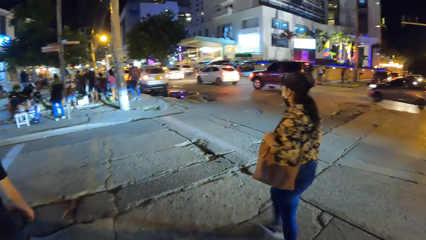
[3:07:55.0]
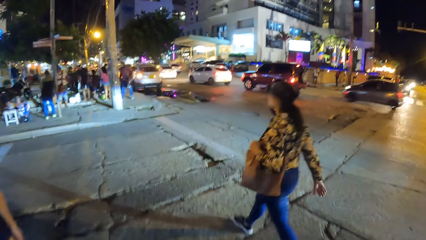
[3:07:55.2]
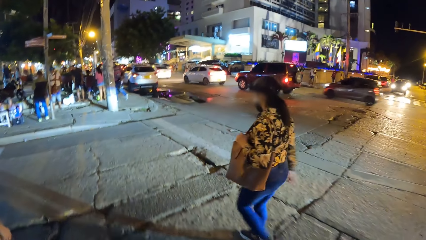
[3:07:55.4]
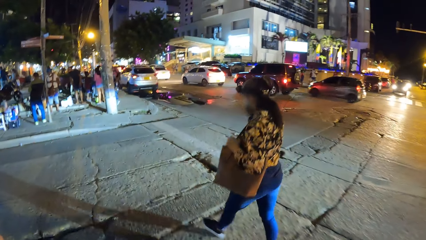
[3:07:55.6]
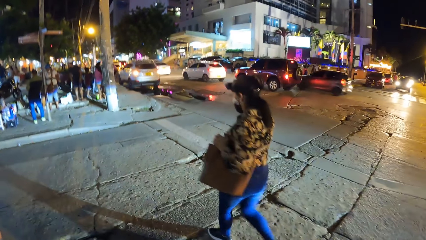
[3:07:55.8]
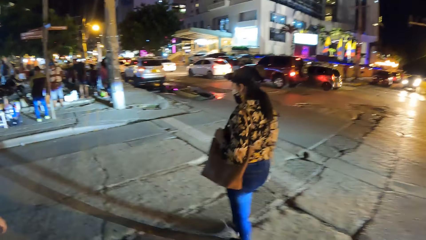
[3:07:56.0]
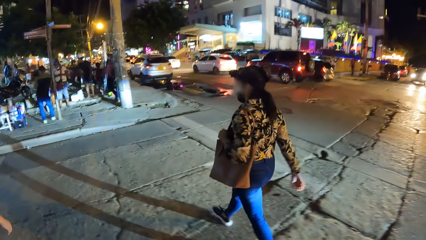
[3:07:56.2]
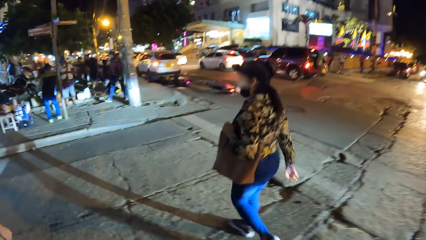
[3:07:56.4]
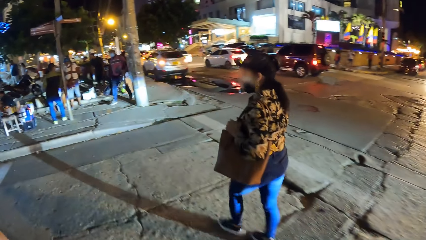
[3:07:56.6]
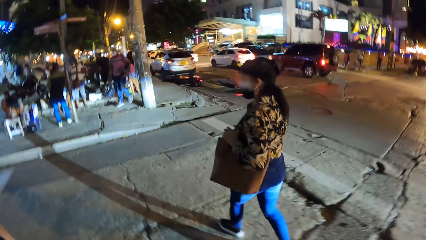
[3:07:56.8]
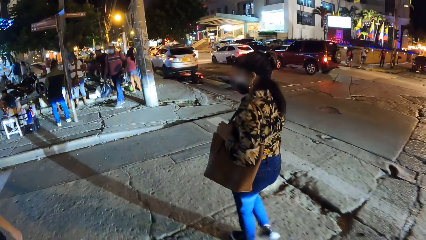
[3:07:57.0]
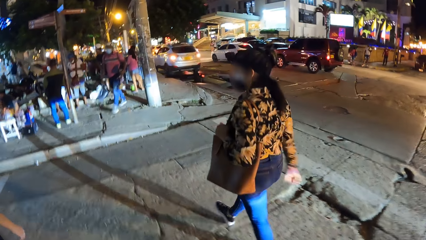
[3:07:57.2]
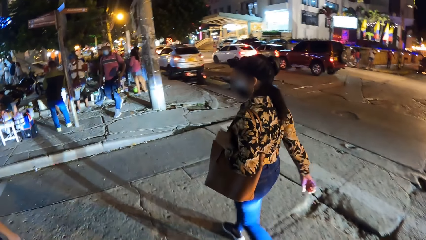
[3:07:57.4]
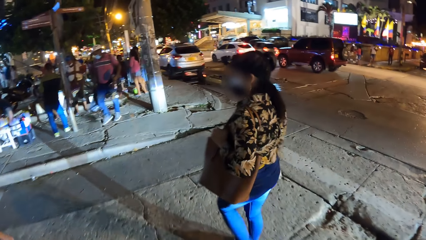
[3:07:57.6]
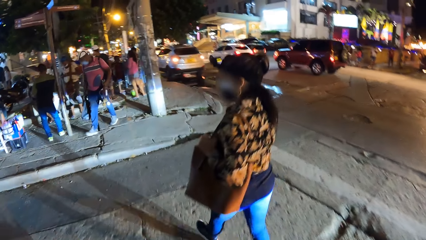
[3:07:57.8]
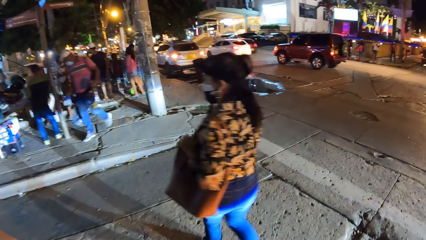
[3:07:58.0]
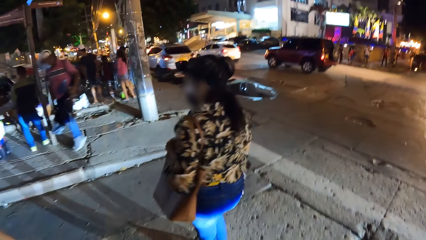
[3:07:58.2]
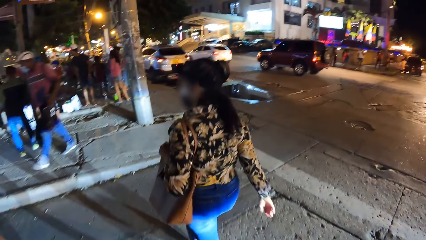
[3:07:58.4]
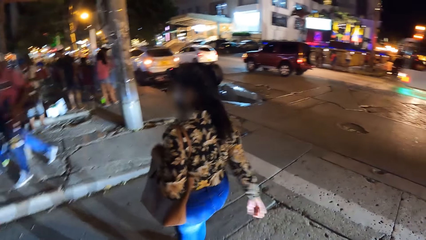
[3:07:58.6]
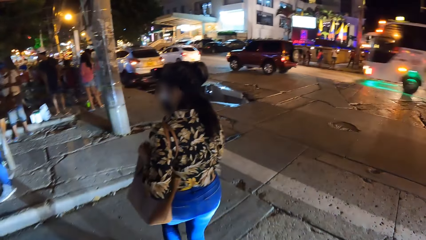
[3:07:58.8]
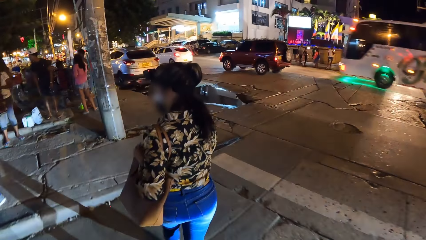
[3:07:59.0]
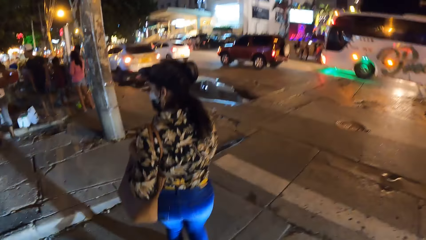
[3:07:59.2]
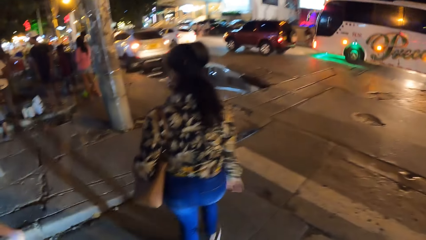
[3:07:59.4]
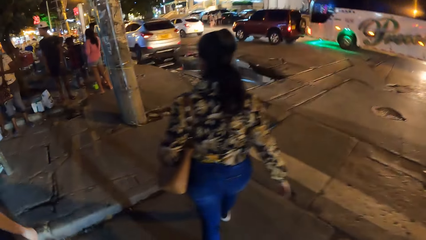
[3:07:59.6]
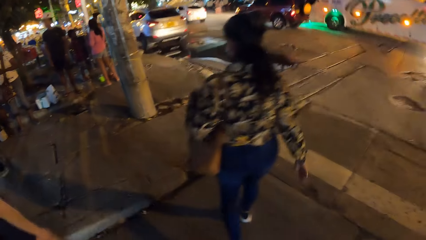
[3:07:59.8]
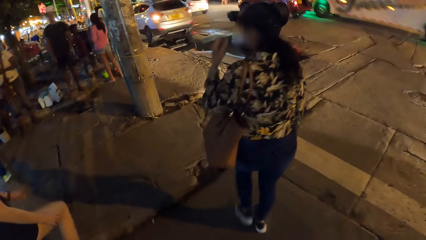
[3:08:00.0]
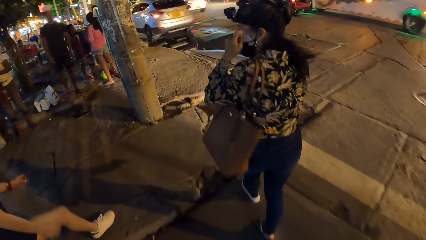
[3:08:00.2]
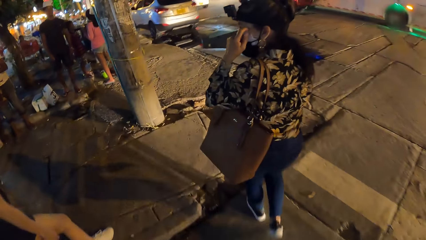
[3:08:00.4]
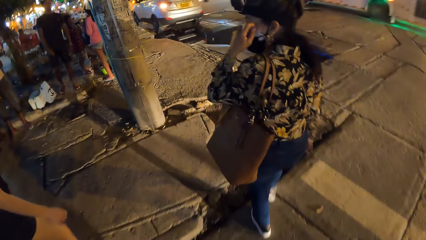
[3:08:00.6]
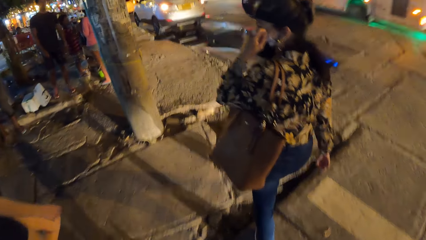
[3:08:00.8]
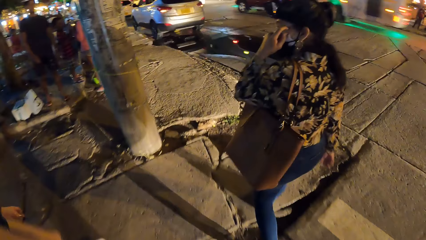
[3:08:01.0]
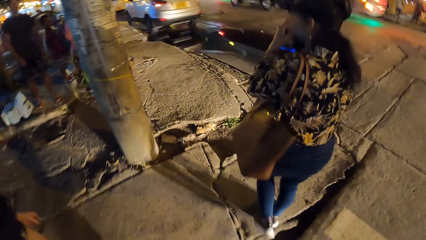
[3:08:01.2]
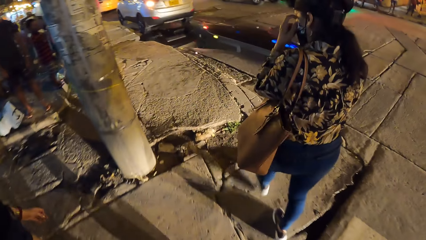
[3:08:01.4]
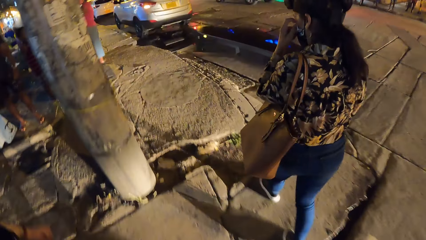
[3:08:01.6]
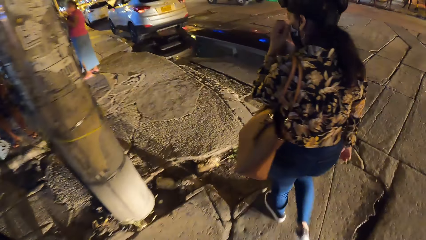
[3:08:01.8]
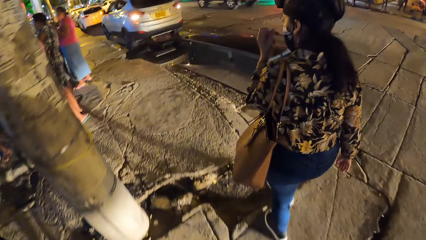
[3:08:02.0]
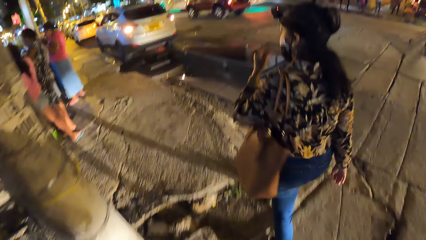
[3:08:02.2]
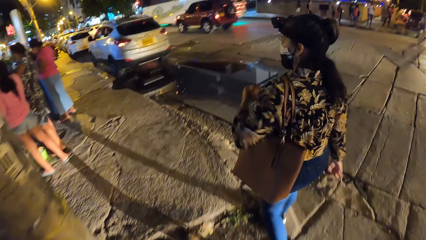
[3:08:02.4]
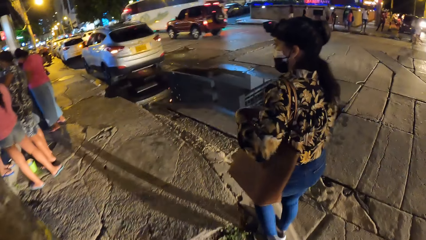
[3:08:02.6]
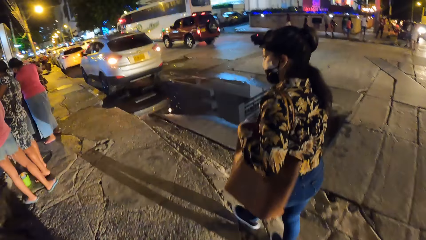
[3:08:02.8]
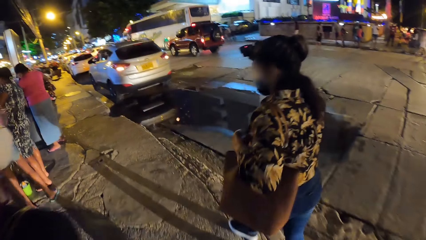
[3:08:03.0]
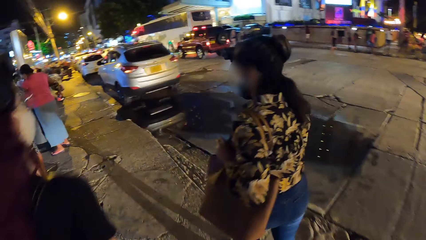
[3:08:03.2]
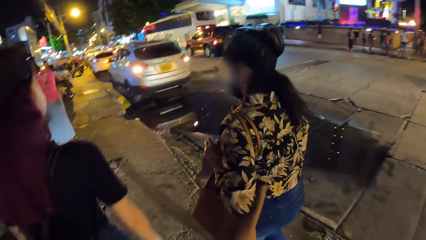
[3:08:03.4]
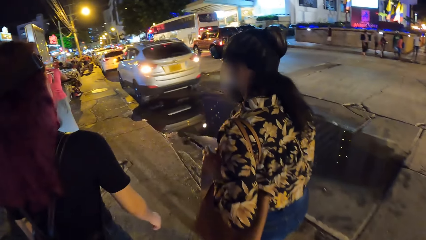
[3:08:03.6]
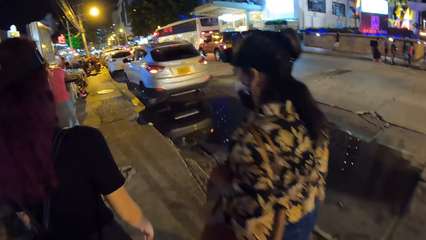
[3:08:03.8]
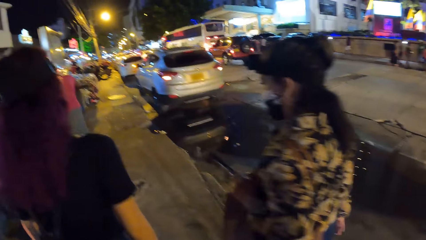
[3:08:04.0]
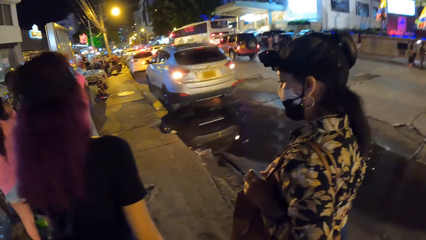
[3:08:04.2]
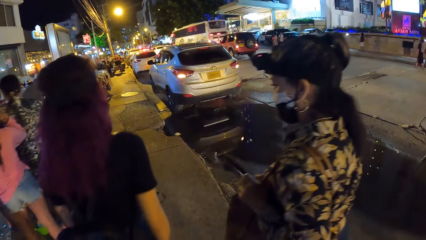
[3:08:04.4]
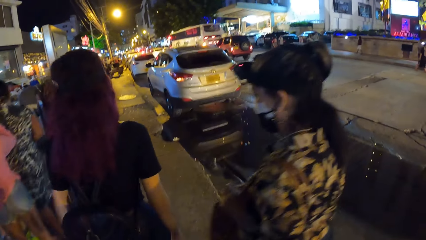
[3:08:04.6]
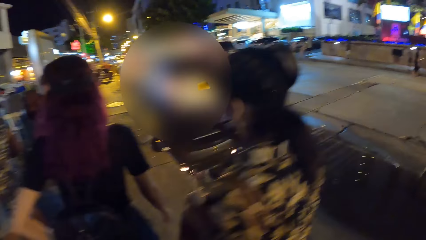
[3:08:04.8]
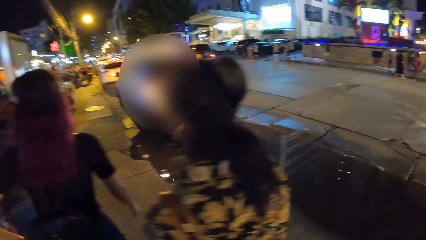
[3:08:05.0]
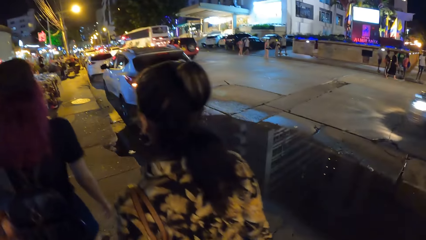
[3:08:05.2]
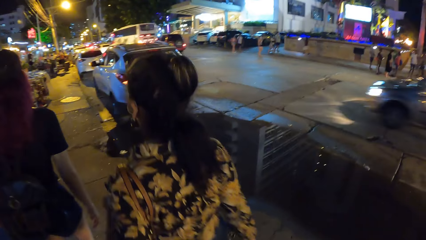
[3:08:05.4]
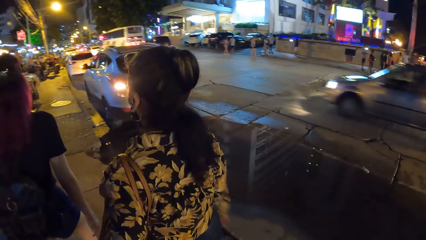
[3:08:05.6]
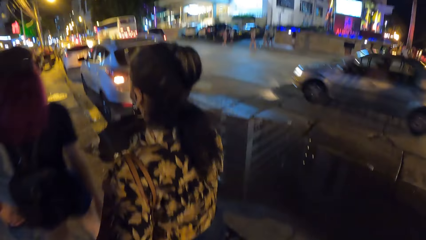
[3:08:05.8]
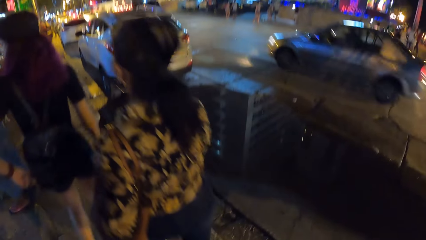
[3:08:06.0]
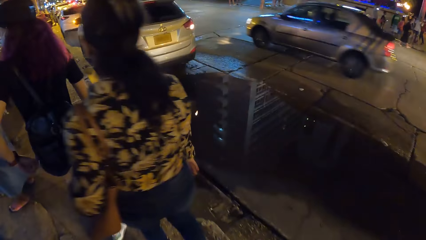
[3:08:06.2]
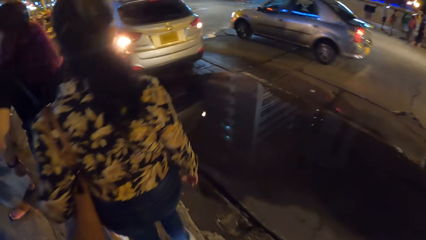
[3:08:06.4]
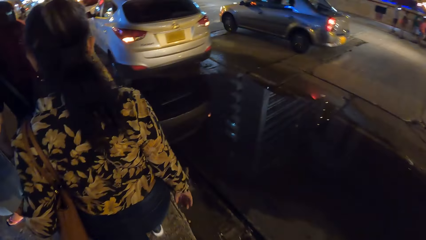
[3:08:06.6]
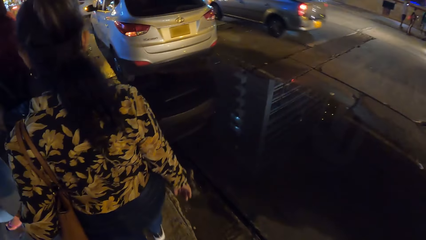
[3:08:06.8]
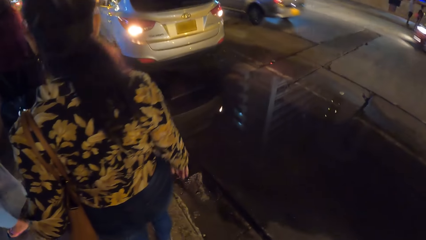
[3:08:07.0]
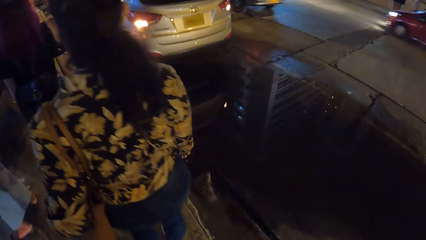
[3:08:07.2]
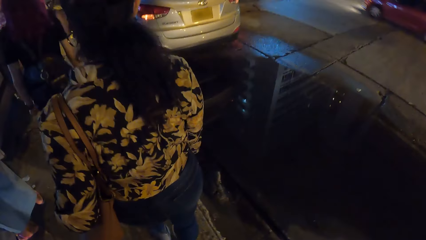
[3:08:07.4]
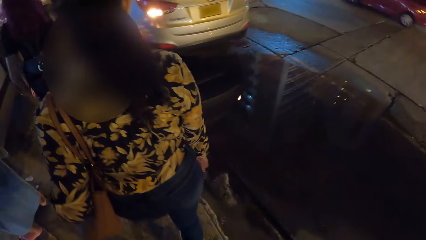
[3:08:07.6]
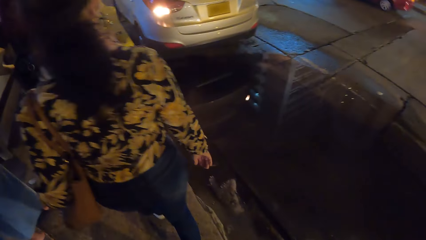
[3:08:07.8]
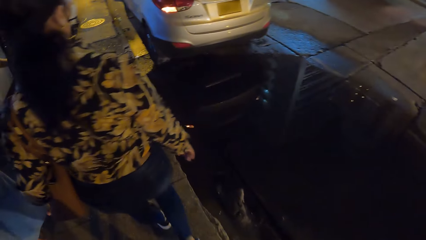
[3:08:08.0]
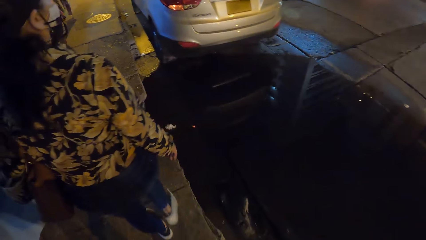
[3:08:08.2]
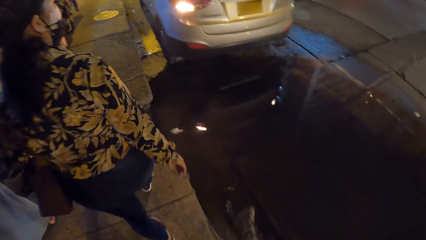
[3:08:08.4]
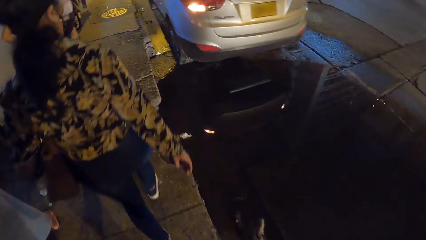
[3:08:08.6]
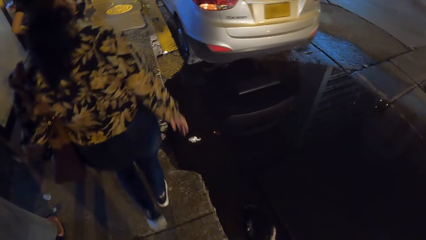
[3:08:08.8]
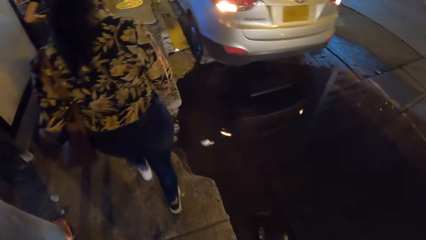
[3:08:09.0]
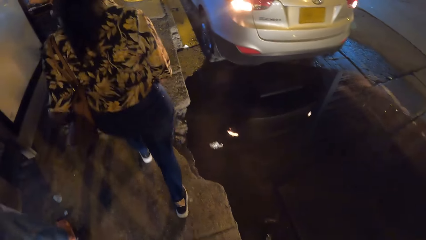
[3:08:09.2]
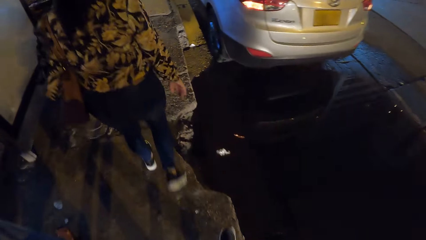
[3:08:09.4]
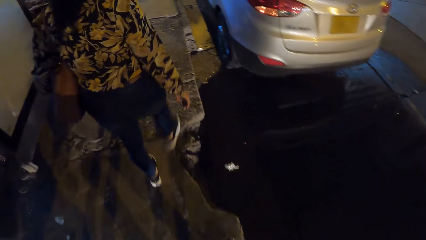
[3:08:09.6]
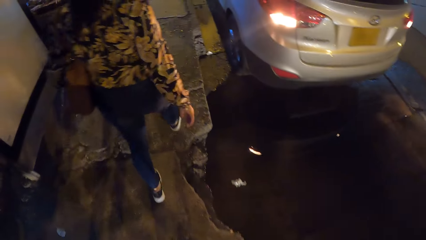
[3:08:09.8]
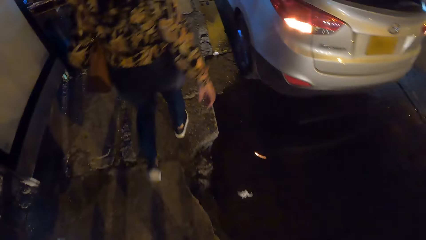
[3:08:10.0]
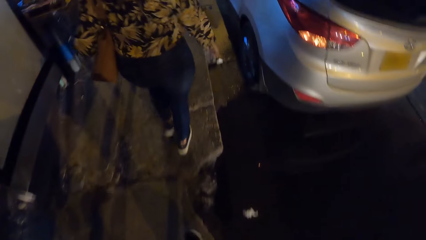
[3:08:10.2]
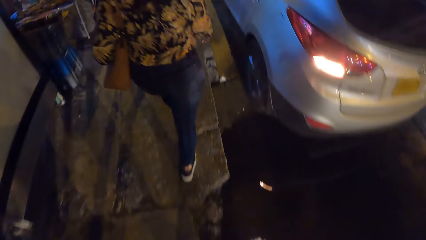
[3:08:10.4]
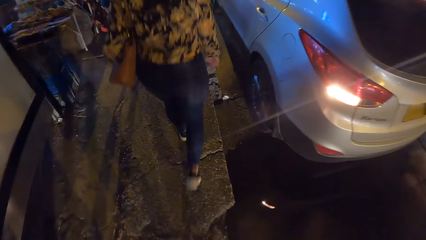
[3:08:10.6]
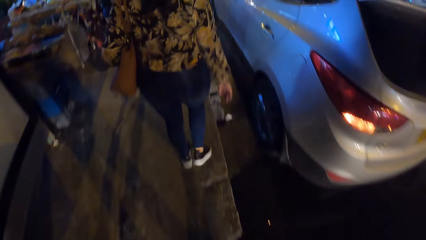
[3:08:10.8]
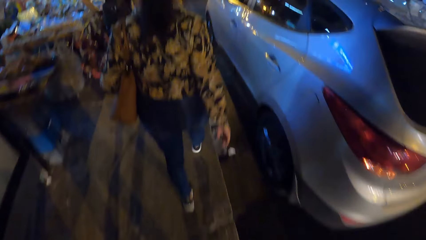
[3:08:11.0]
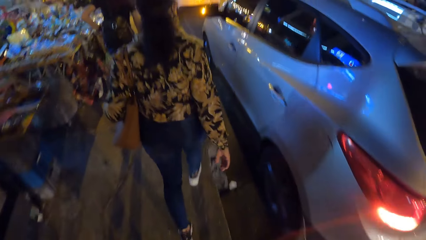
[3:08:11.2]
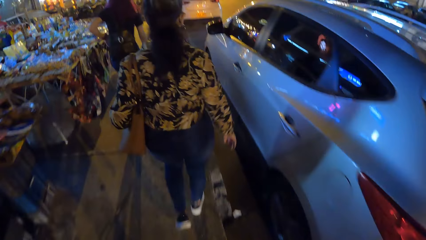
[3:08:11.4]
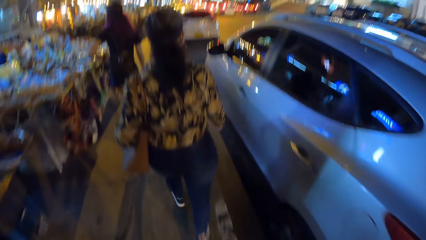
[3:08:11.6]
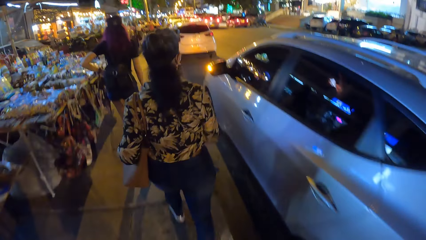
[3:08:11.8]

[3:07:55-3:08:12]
A black car drives past the camera wearer. A white bus drives past them. The woman scratches her face with her left hand. The camera wearer walks along the pavement. The woman holds the hand bag on her shoulder with her left hand. A grey car drives past the camera wearer. A red car drives past them.
